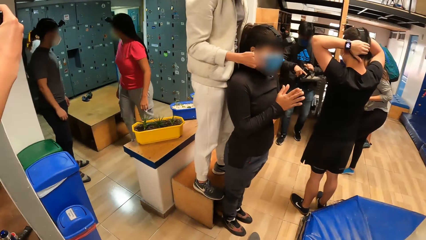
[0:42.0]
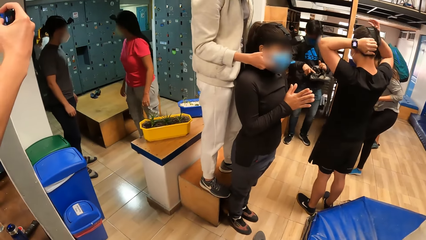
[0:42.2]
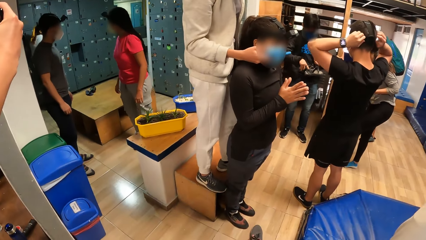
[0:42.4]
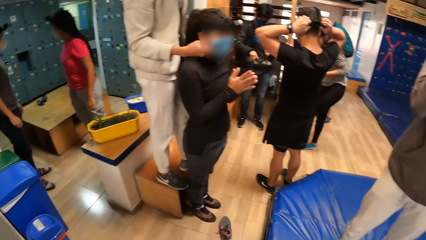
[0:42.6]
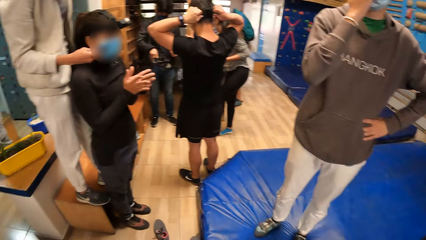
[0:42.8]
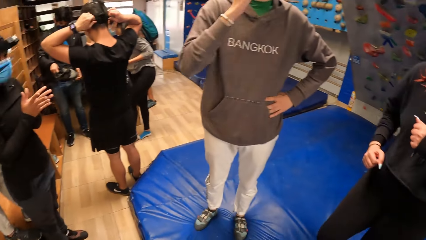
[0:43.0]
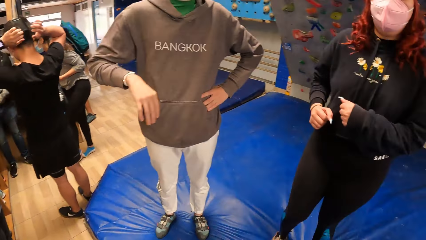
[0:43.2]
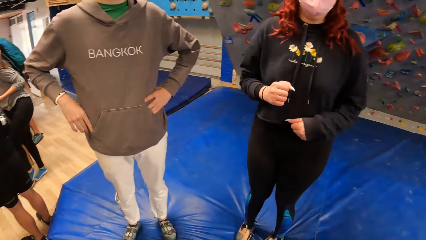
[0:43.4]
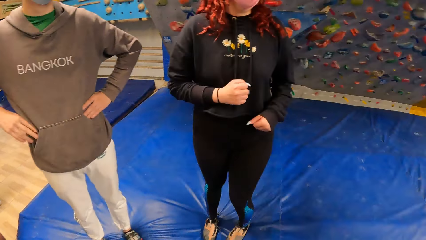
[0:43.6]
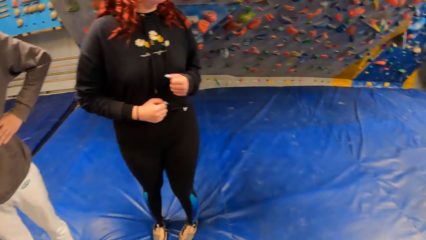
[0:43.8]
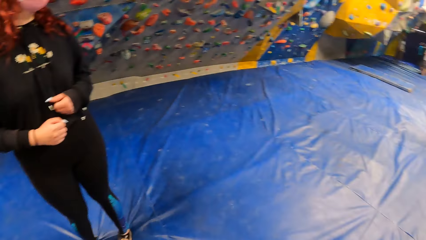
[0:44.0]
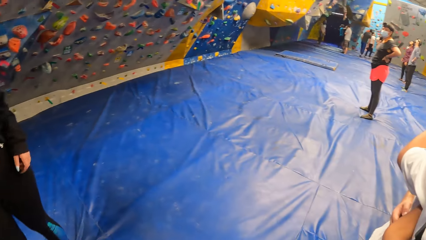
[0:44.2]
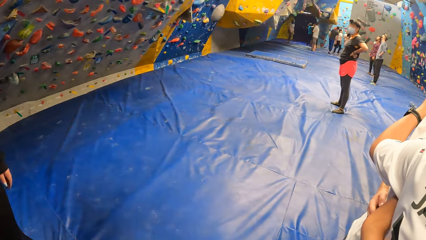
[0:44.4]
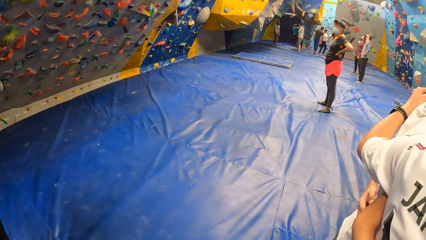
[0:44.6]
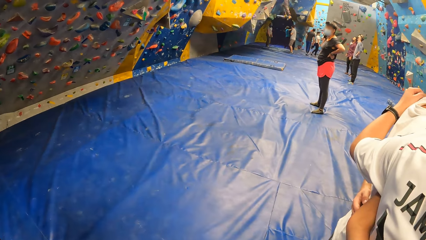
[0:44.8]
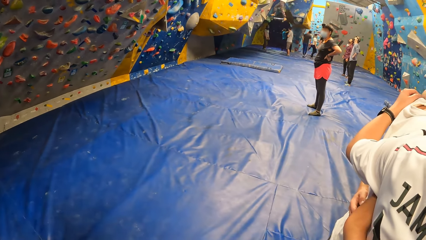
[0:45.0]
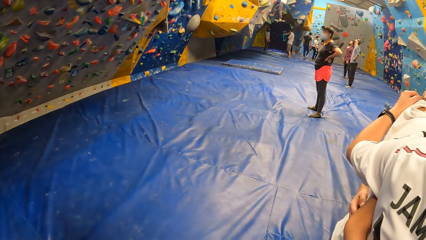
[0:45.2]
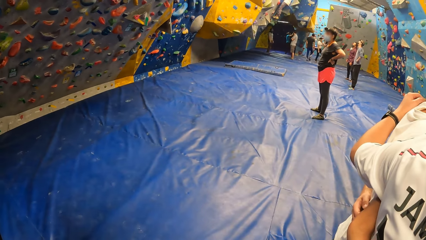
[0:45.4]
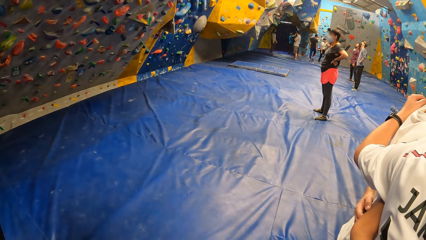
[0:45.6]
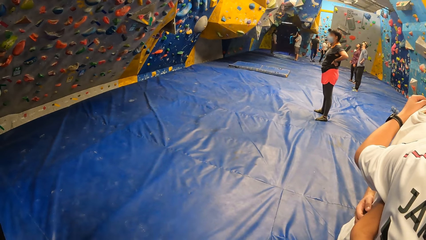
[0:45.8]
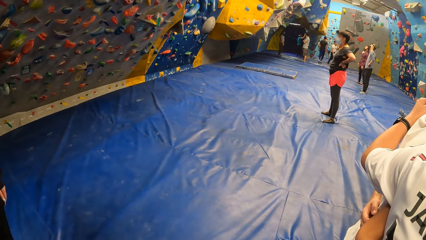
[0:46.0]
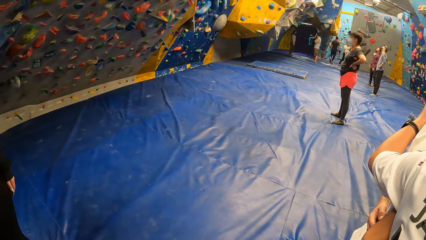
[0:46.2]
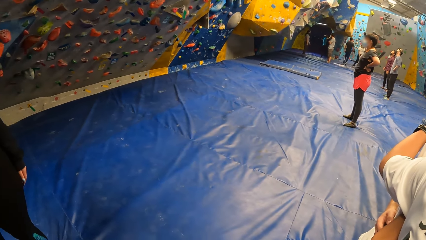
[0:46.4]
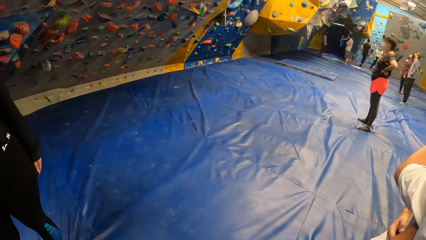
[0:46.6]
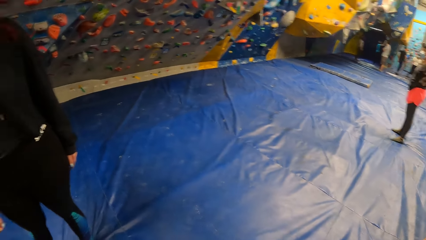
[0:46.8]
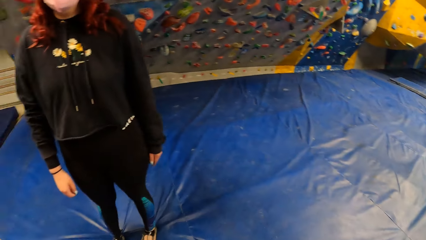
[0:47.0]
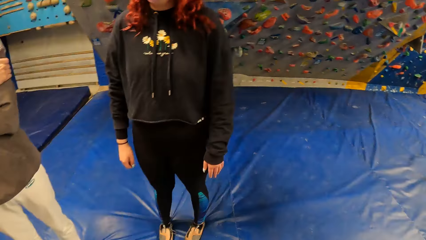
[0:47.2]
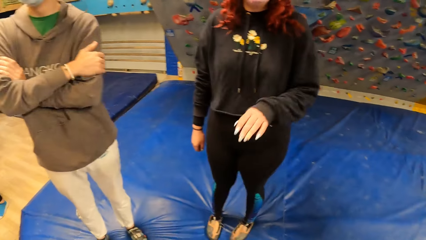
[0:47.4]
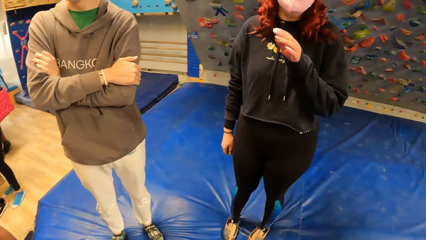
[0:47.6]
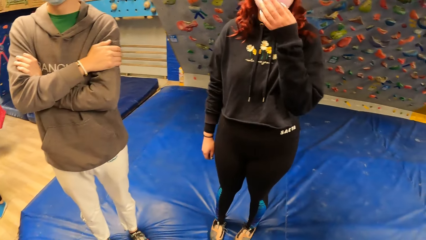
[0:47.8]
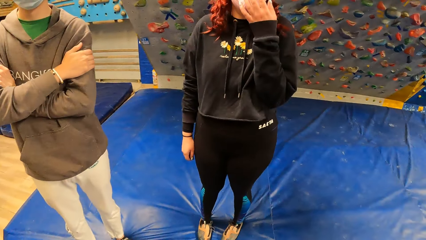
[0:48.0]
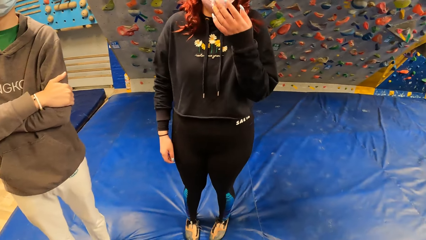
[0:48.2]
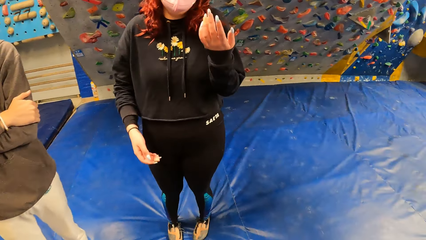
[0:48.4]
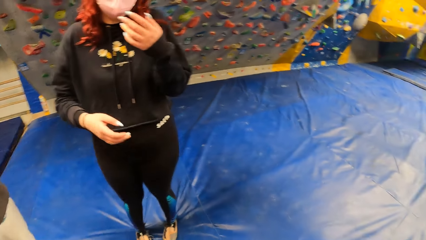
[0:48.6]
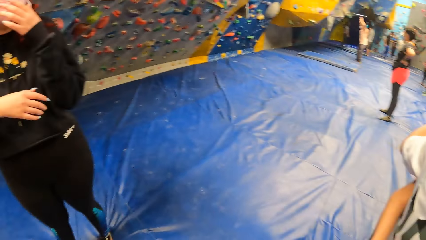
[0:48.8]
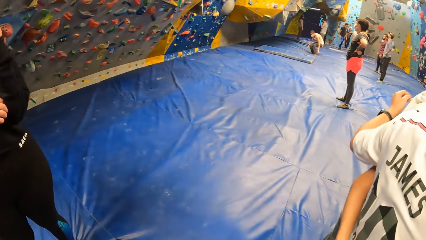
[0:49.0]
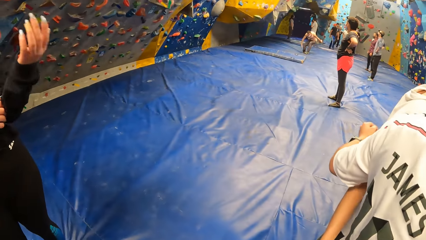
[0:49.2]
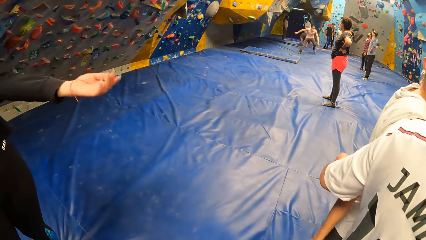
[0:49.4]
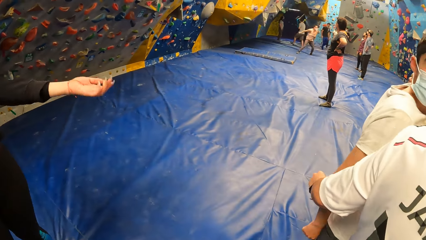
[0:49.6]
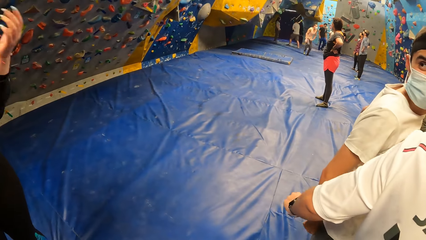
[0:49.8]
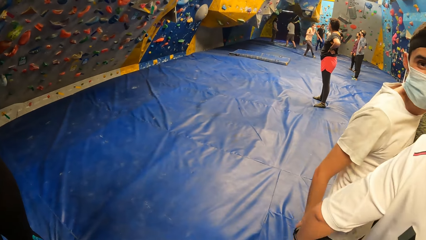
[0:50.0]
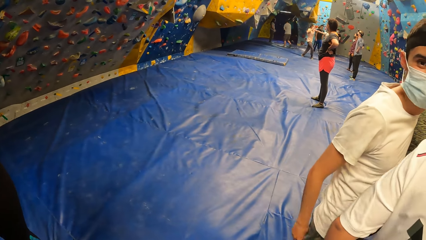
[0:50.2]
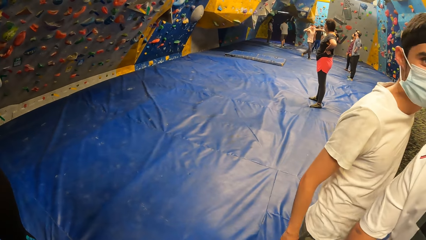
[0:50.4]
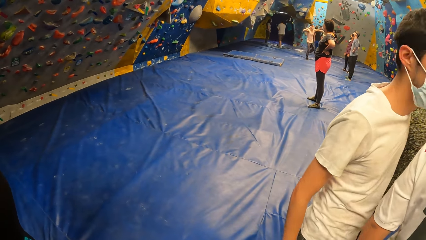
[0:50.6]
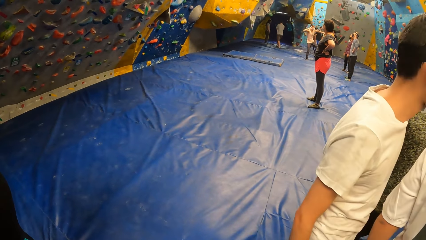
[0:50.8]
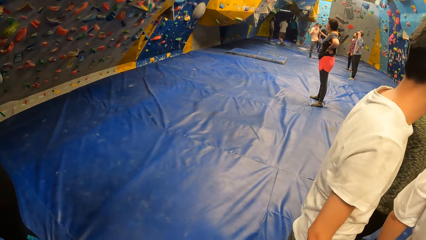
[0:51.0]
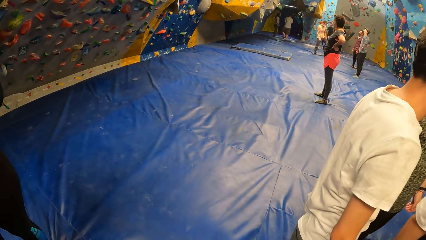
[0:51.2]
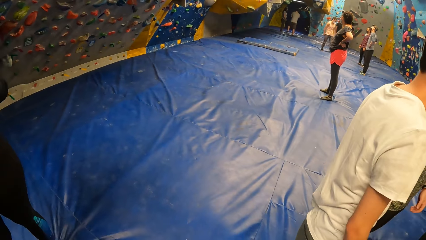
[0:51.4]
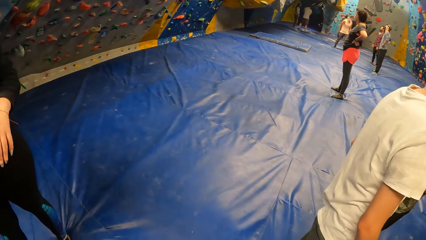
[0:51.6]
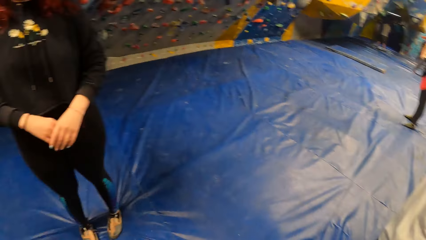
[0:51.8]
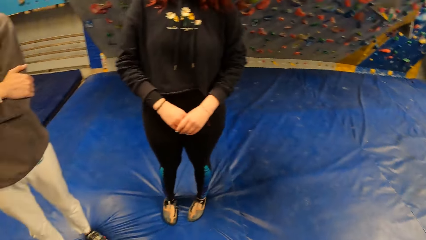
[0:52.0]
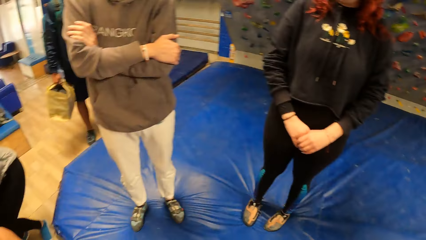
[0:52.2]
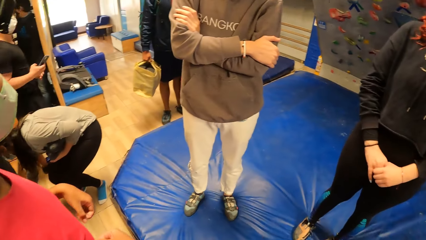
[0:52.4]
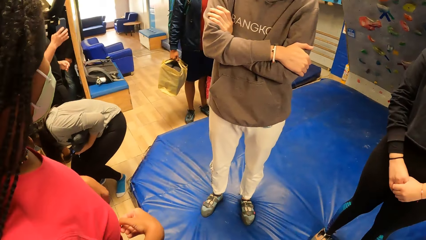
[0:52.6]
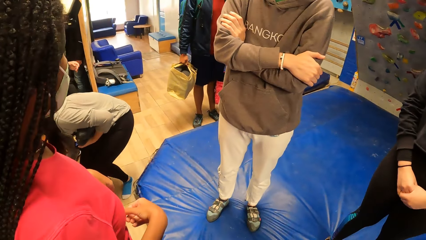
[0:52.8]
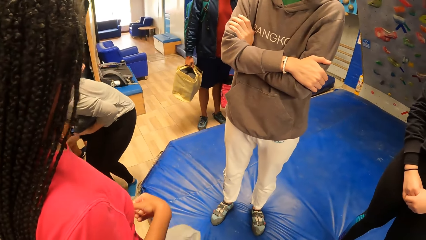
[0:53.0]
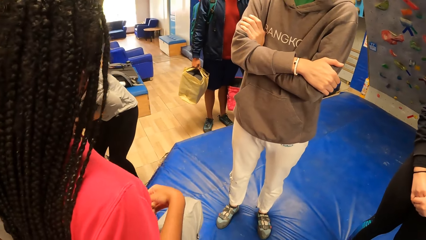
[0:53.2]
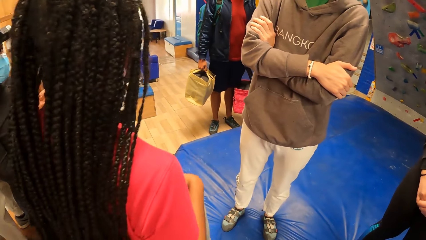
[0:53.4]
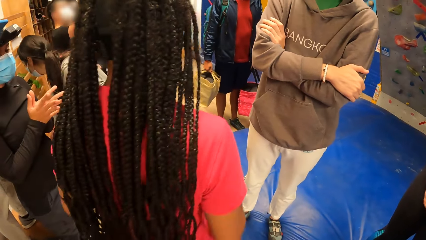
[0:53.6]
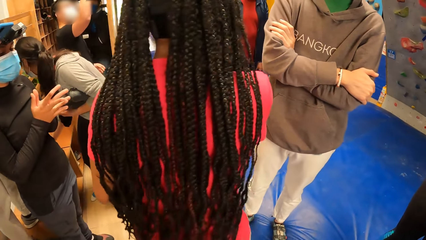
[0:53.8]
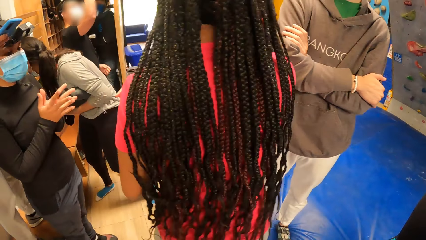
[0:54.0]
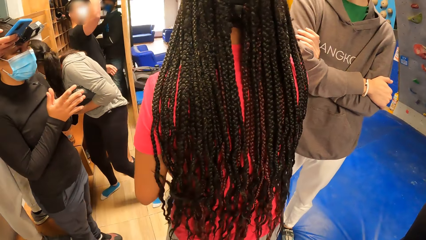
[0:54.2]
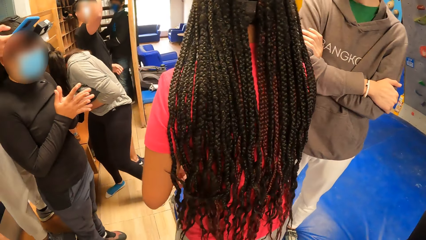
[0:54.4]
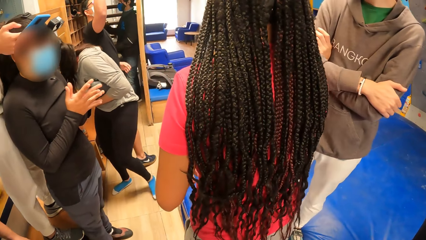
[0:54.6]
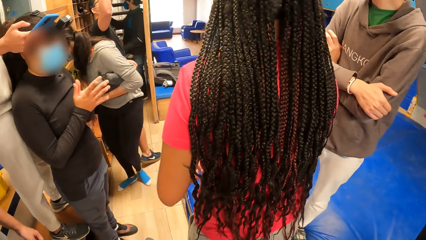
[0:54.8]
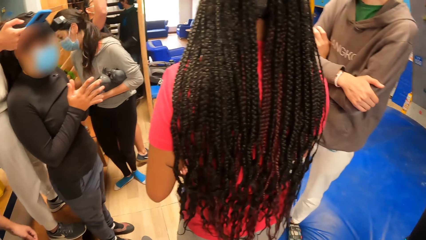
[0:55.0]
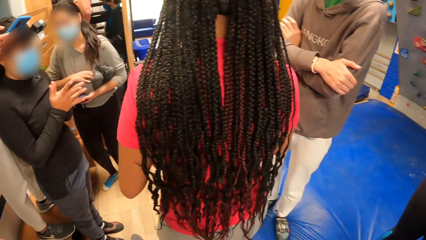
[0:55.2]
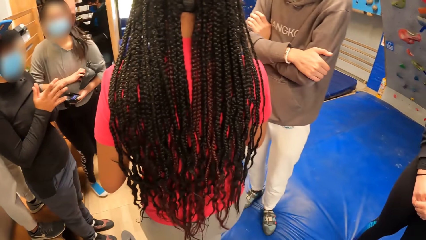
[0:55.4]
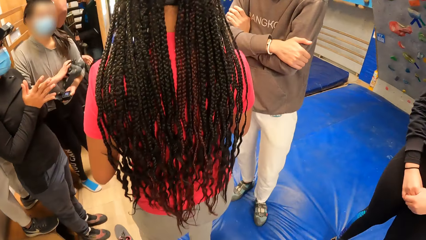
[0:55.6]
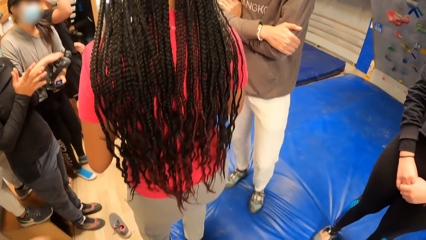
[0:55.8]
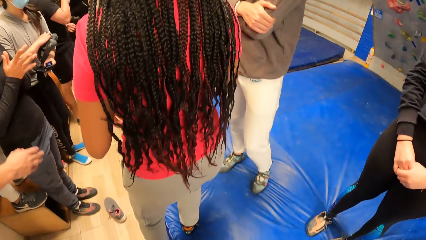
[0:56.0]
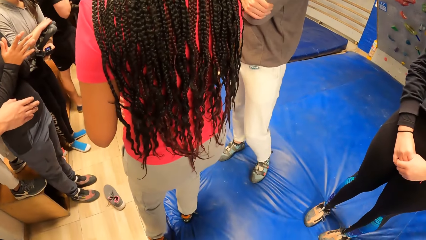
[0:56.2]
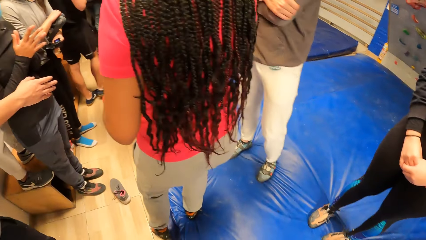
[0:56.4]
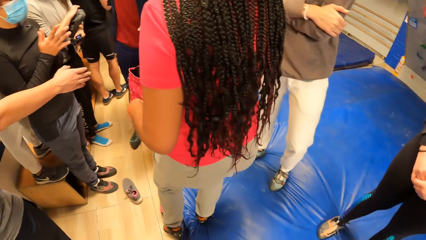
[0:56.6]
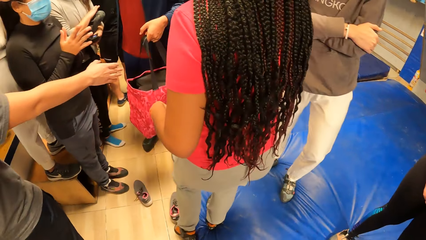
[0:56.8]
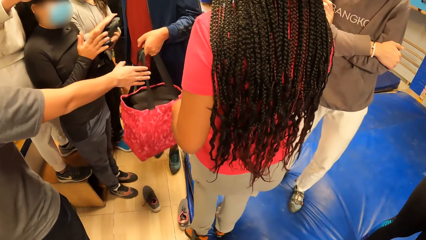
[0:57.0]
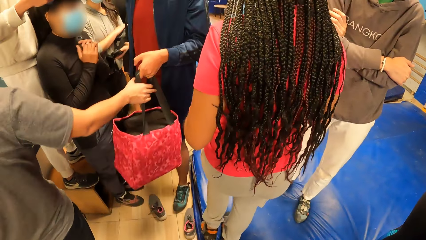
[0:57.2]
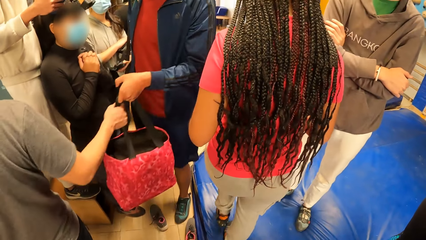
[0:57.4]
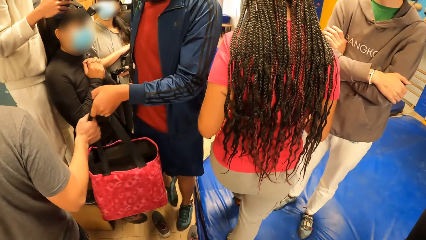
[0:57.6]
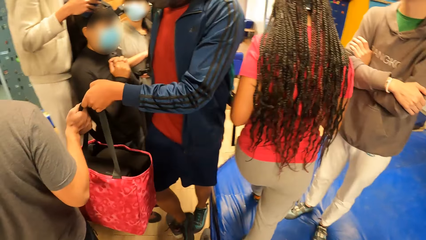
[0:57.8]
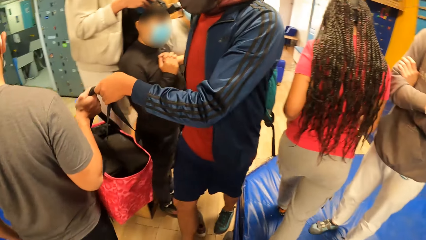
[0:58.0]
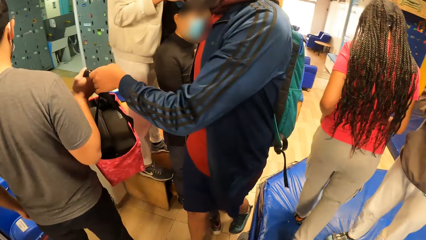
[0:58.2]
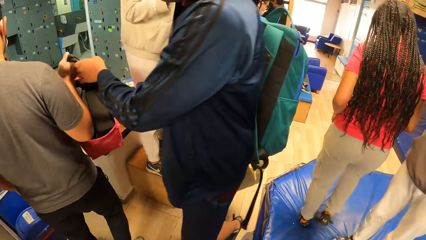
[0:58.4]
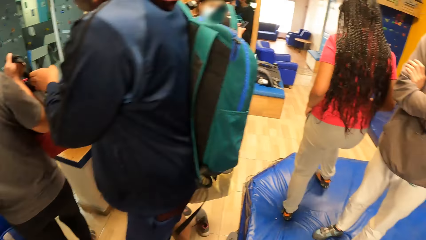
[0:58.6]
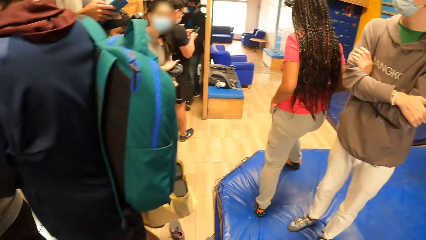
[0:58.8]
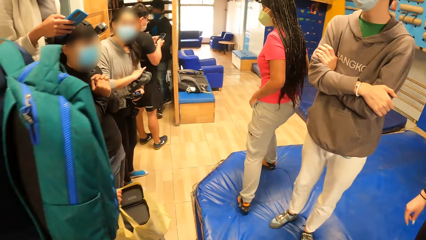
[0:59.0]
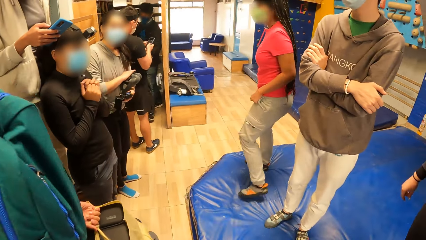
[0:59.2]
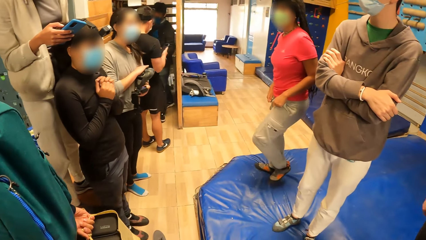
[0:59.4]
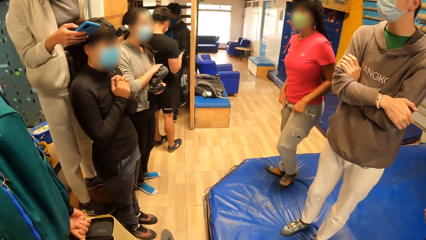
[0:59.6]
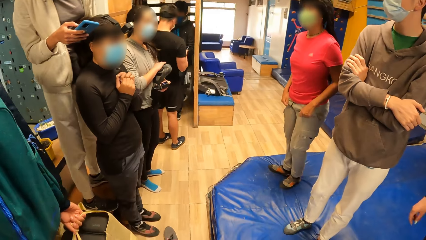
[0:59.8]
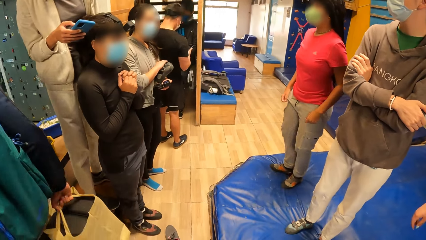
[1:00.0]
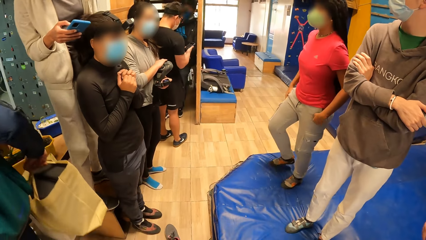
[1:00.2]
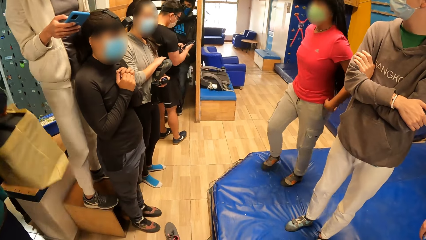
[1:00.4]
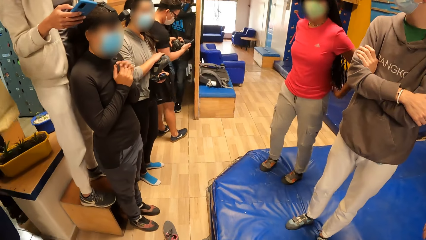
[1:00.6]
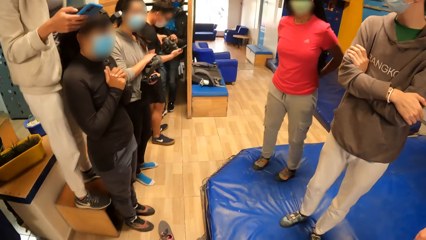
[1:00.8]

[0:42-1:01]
A person touches a mask. The camera wearer looks around. They look around again. Another person demonstrates with her hand. The camera wearer looks around. Another person moves around. Another person points around. A man hands a bag to the other person with his left hand. The person who moves around walks around.
